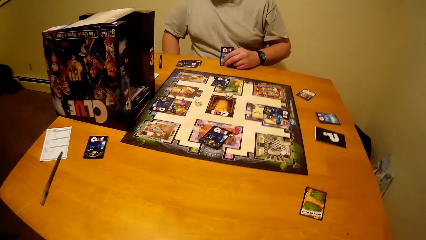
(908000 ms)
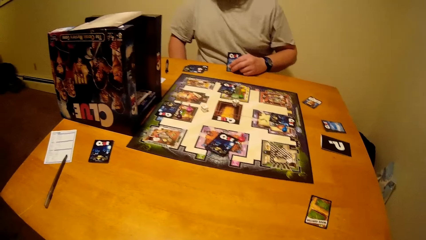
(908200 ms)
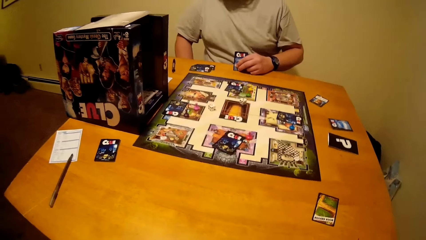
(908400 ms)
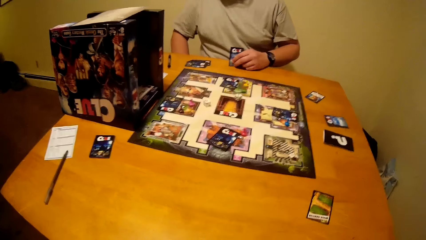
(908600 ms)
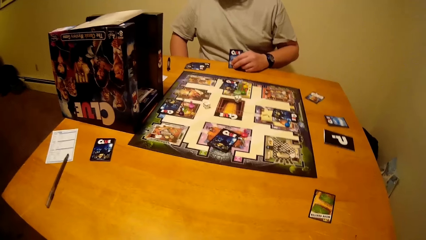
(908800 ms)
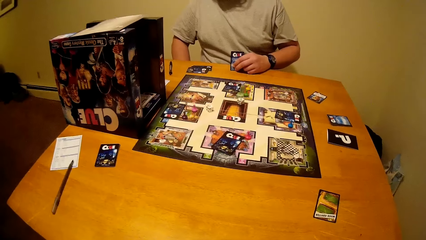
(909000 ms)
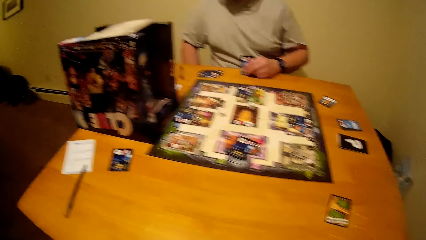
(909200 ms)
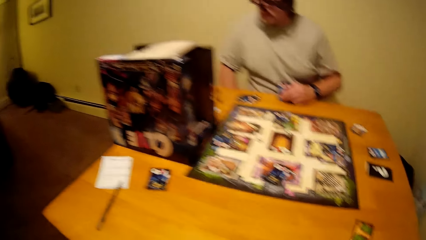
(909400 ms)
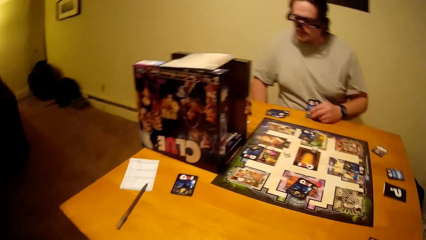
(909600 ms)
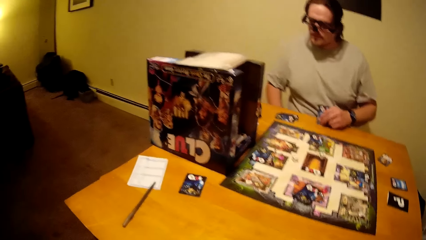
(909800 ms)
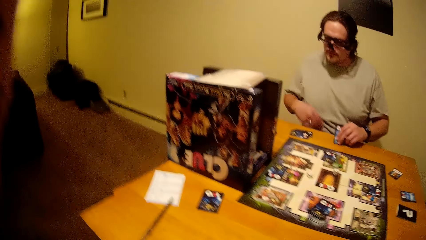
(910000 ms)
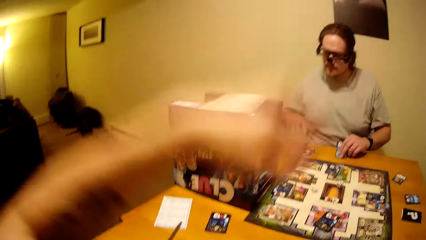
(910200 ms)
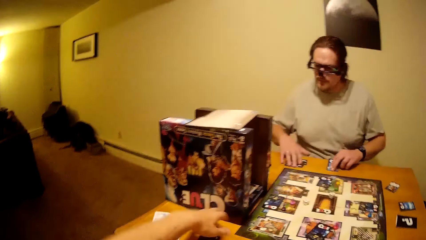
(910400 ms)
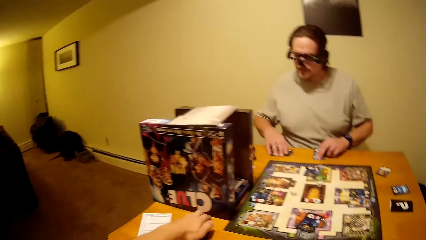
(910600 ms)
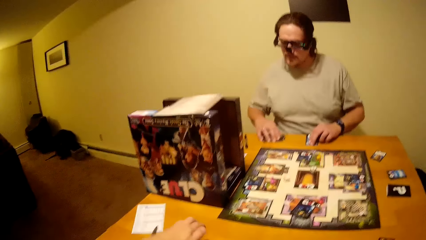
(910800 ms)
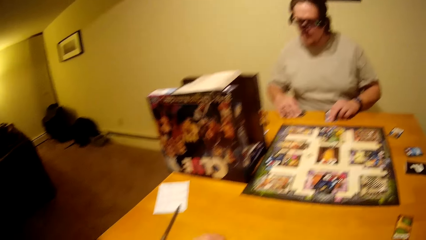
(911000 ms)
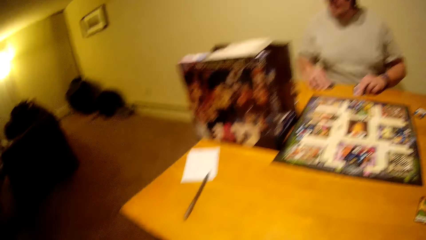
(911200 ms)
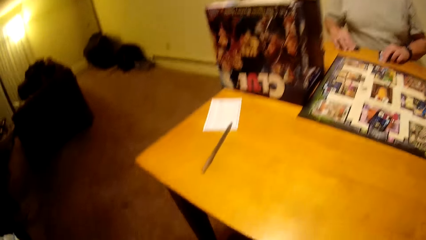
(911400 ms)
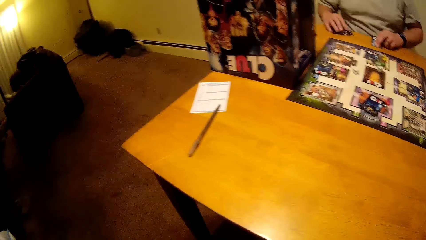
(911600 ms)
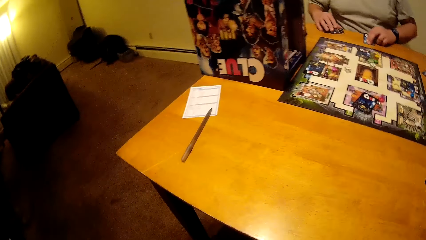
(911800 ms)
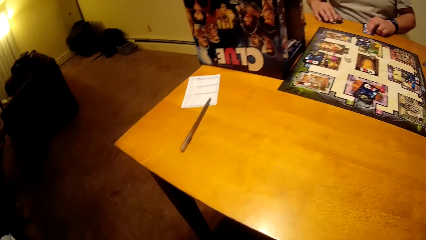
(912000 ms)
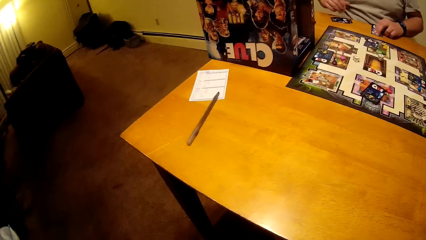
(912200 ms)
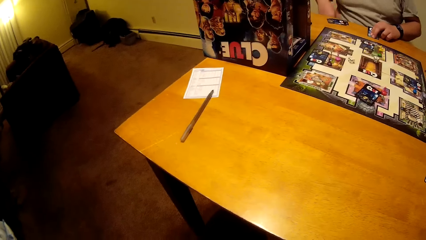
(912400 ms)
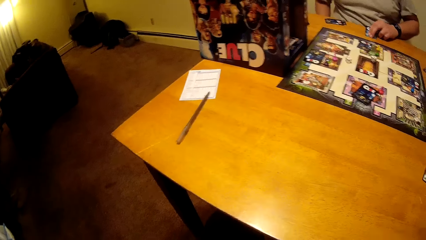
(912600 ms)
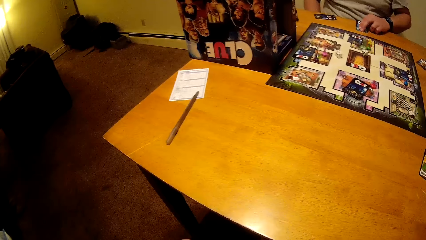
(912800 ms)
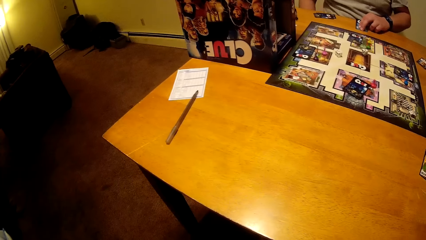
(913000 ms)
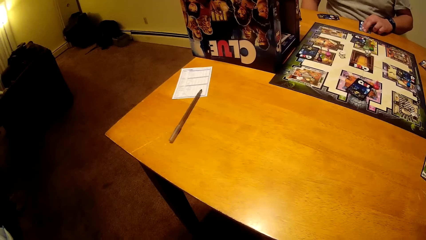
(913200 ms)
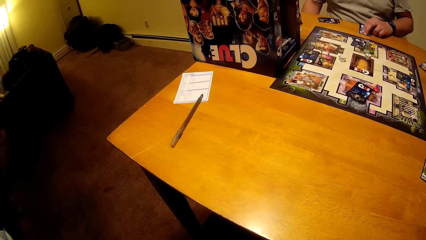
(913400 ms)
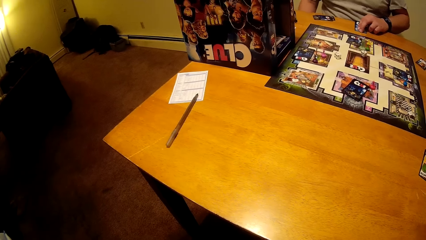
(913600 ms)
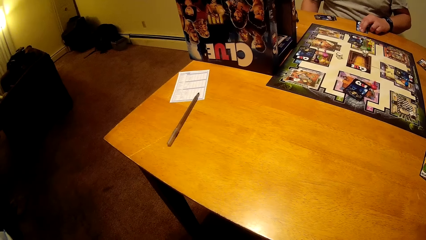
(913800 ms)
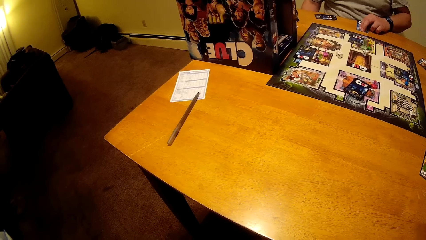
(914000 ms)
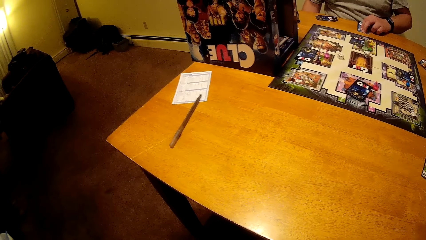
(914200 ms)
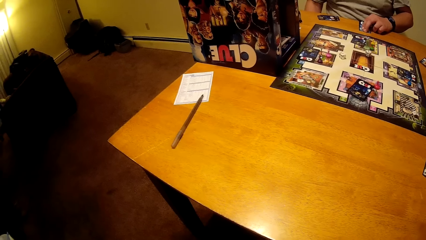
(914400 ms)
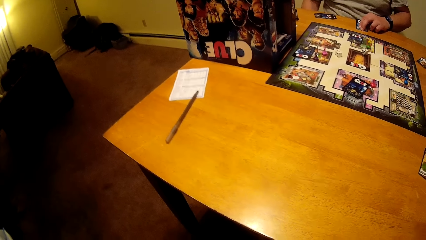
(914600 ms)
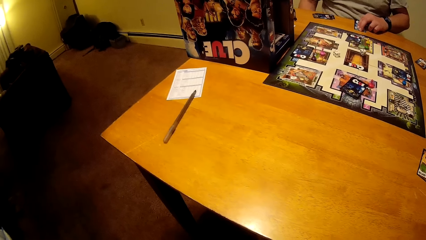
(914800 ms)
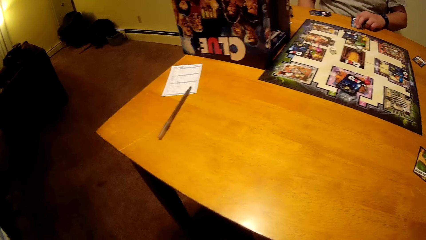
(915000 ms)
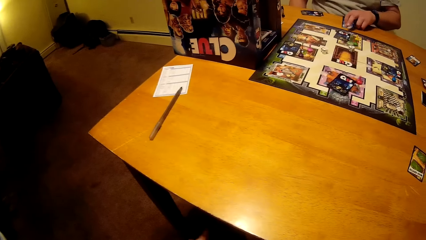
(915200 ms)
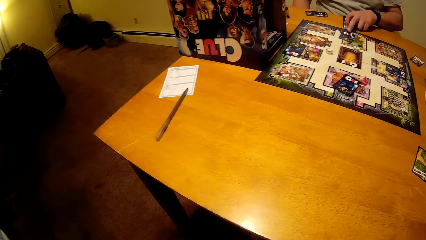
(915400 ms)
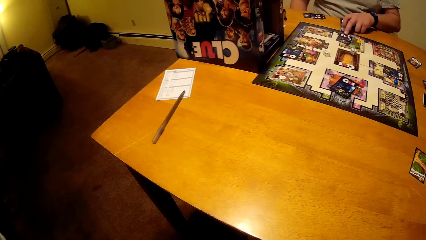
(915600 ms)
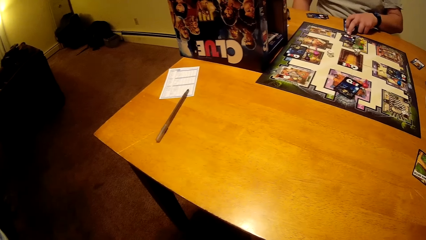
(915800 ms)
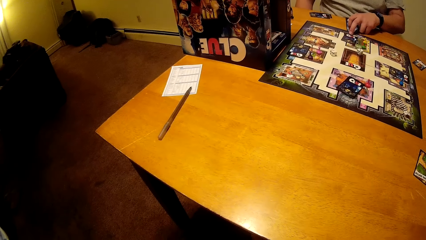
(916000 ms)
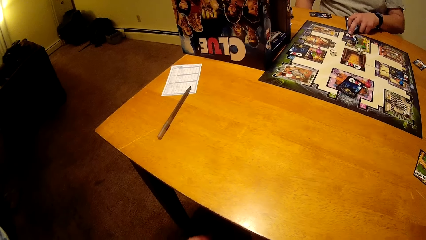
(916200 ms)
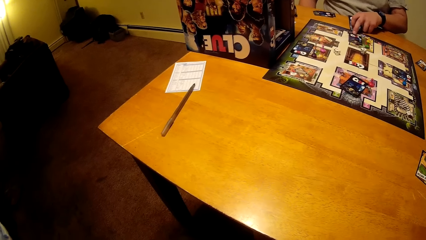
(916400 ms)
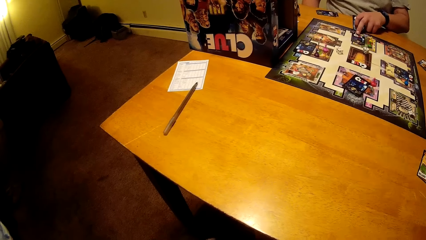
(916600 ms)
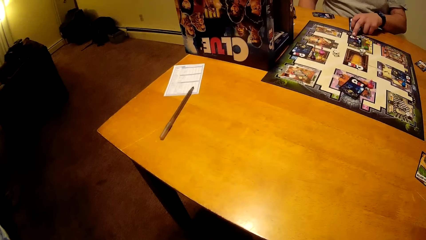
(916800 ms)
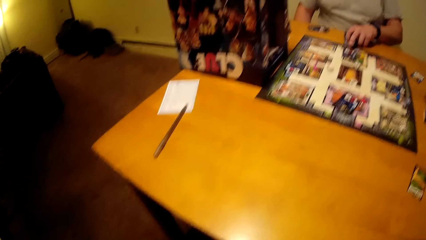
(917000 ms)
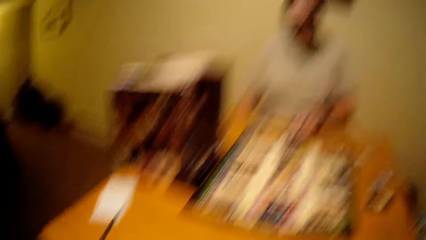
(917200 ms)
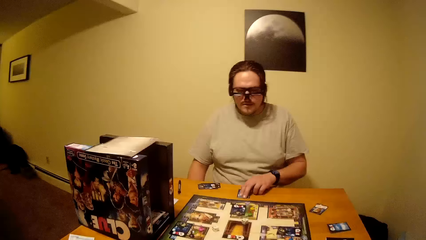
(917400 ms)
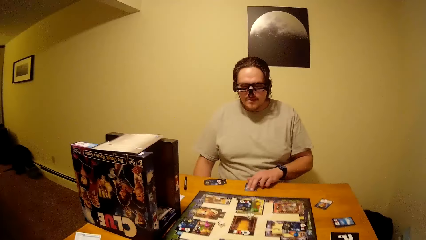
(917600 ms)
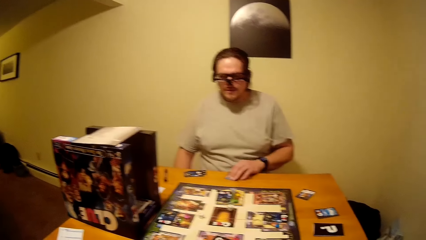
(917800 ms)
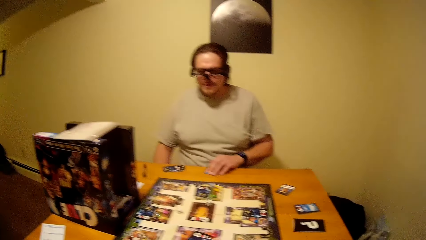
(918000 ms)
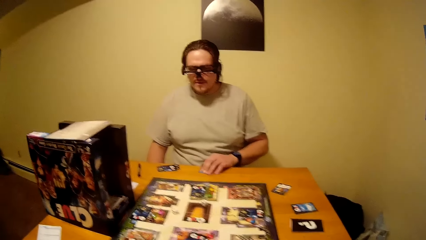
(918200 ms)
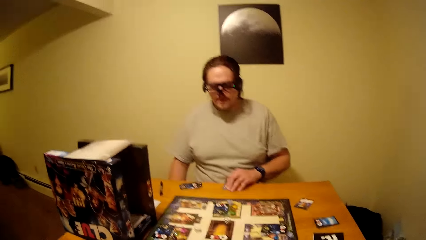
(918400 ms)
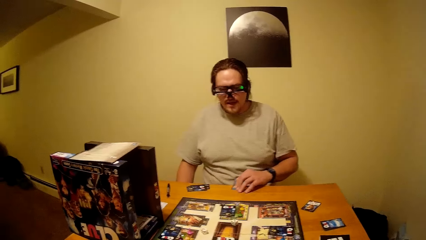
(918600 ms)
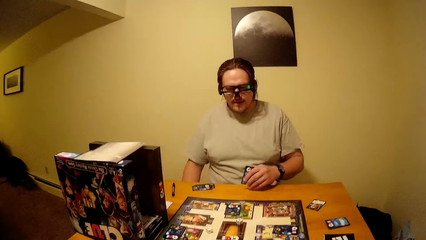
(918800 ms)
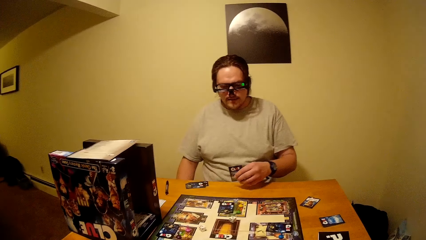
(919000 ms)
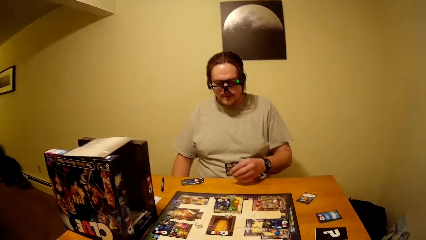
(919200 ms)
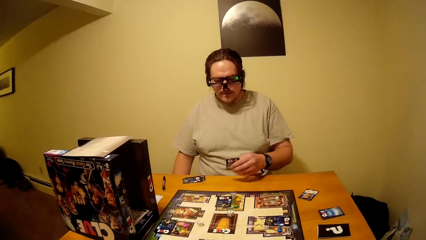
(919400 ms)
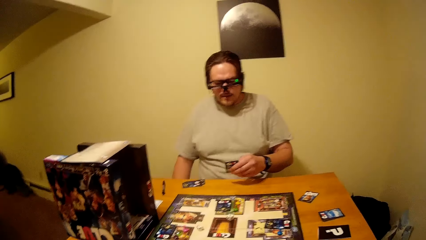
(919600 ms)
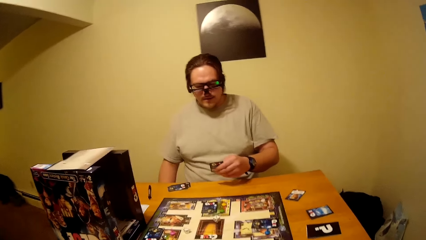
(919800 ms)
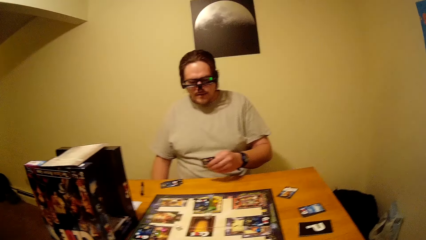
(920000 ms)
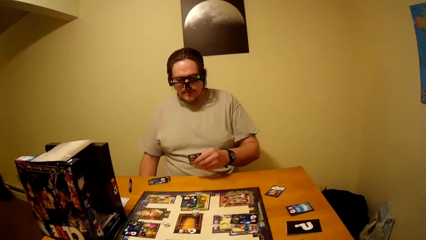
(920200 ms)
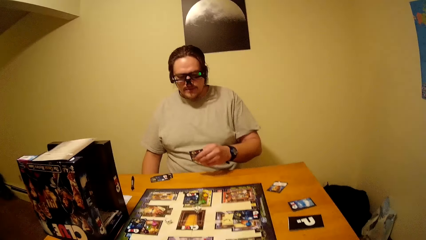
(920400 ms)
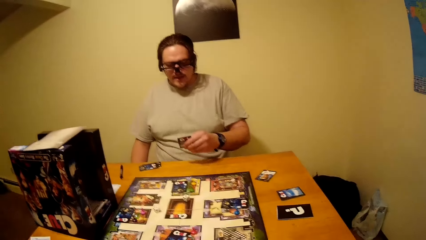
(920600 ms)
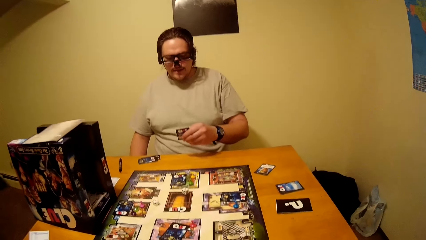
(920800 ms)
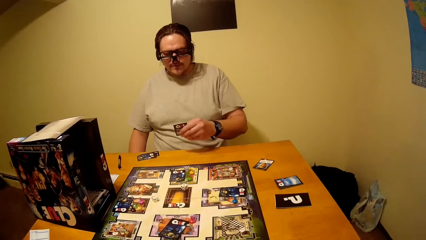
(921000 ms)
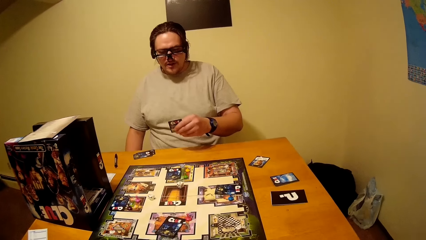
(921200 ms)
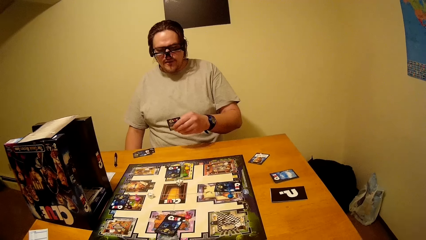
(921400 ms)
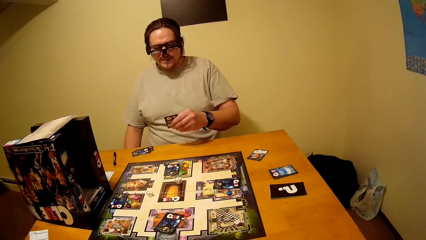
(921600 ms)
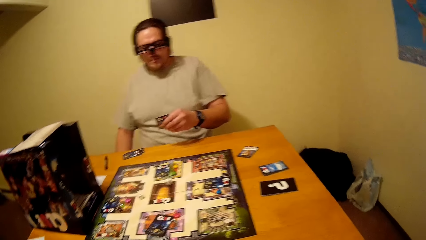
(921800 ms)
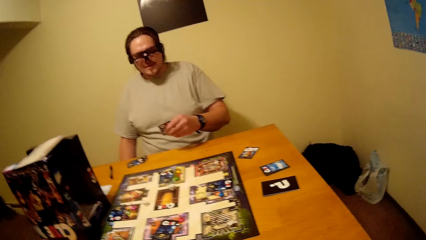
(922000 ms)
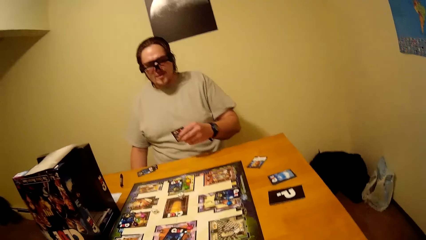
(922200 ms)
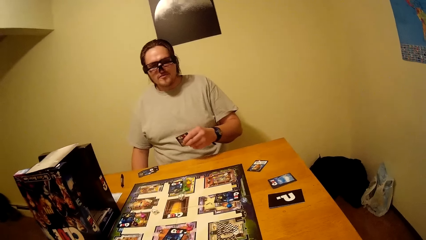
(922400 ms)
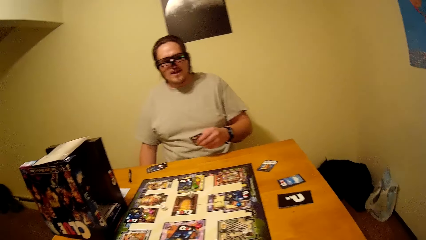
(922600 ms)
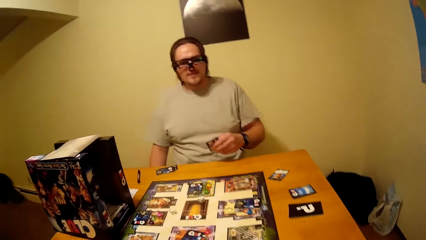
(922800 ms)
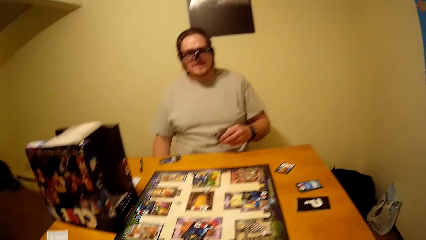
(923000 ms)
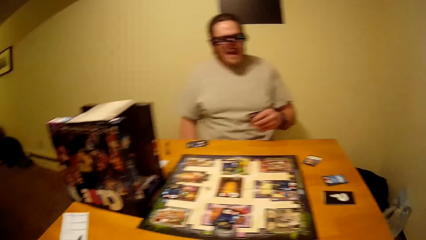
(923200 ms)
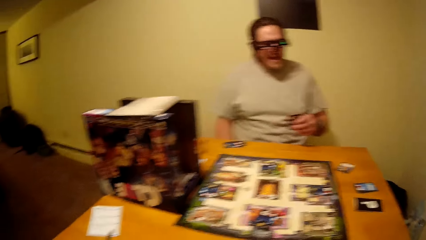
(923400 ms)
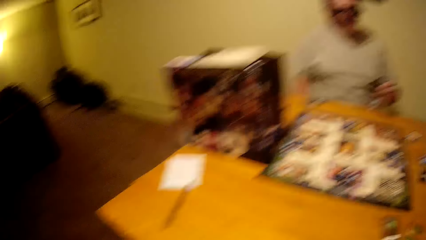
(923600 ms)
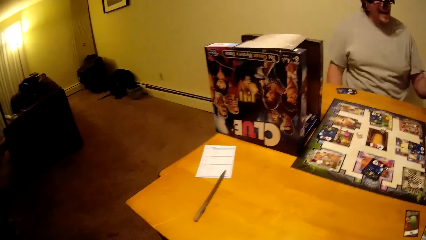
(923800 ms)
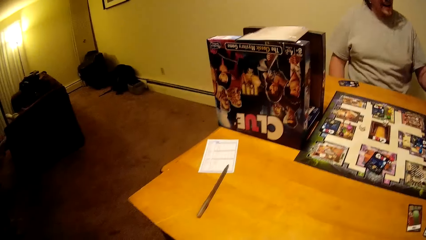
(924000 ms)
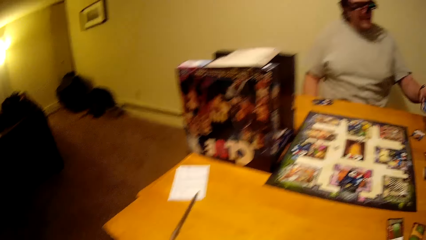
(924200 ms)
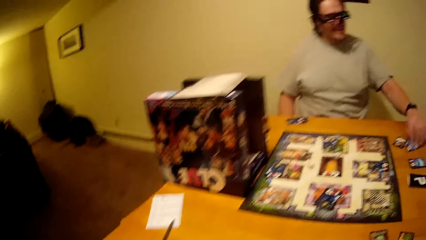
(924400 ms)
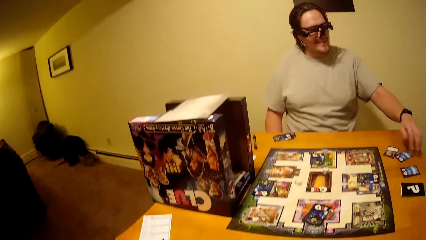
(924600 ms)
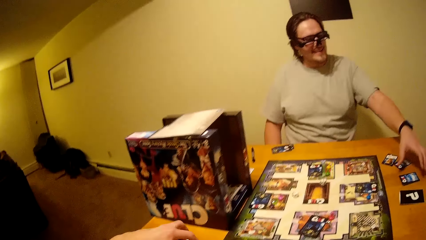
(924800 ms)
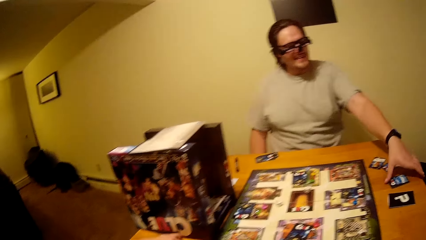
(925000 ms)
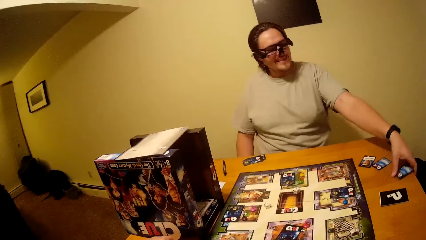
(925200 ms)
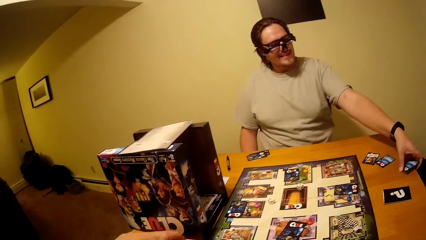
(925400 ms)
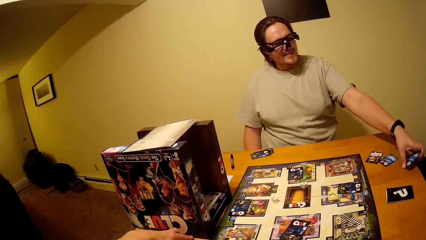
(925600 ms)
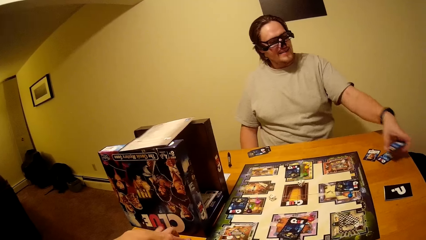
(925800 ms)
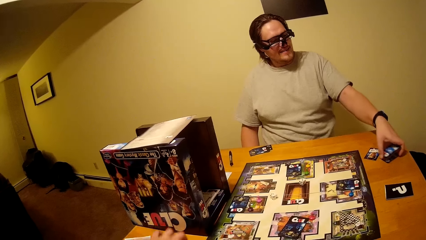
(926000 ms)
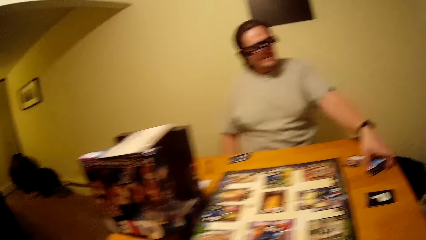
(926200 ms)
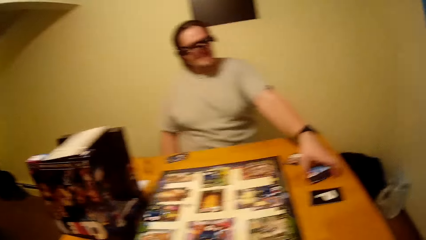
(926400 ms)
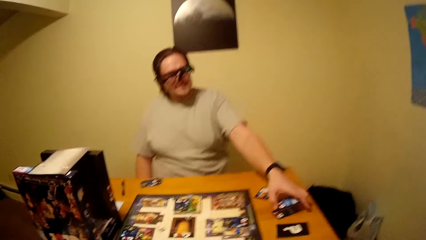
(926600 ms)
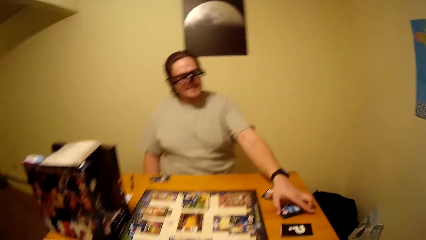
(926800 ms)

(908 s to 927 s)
The camera wearer withdraws the left hand from something. A man touches a card on the table. The camera wearer picks a card from the table and looks at the clue board. The man pushes a card on the clue board, checks the card in his hand, picks a card from the table, drops the card on the table, and picks cards from the table.
